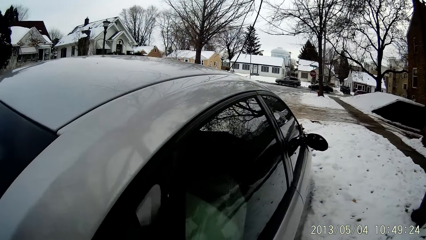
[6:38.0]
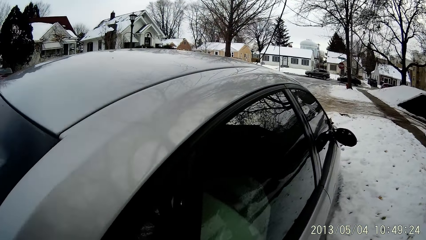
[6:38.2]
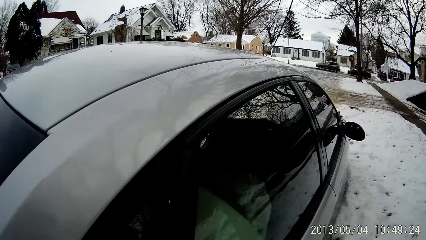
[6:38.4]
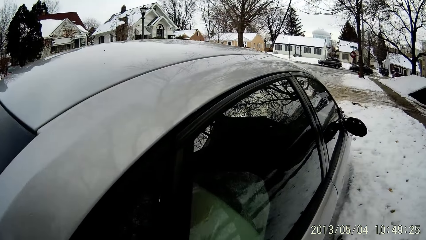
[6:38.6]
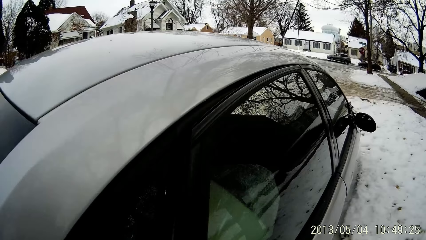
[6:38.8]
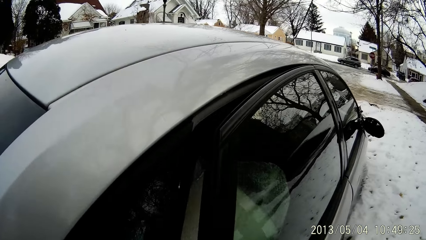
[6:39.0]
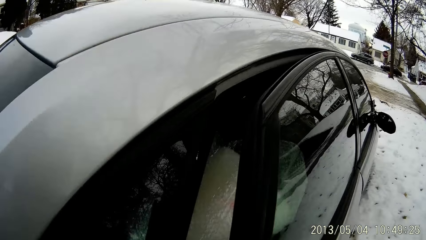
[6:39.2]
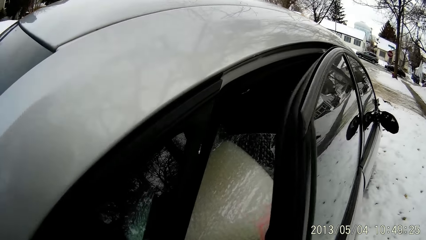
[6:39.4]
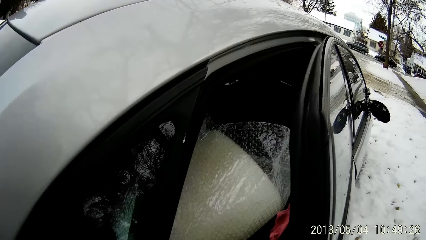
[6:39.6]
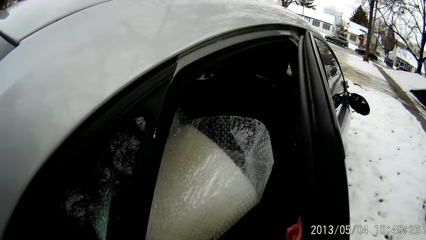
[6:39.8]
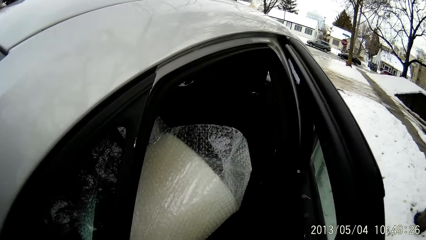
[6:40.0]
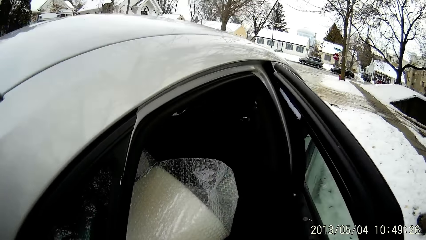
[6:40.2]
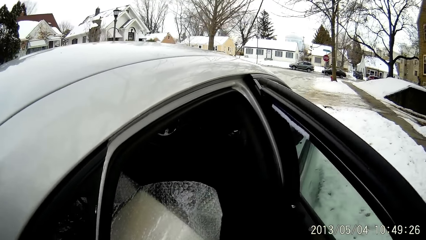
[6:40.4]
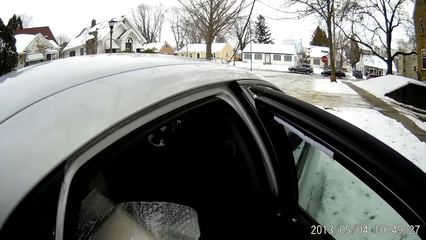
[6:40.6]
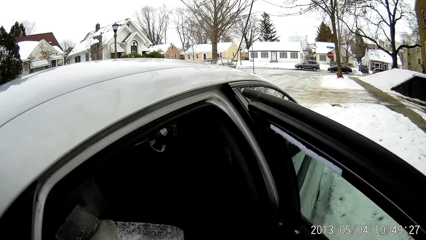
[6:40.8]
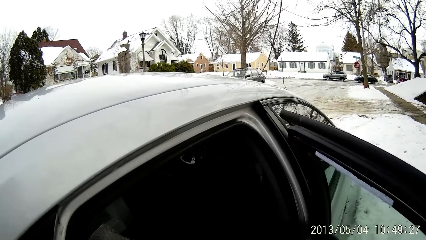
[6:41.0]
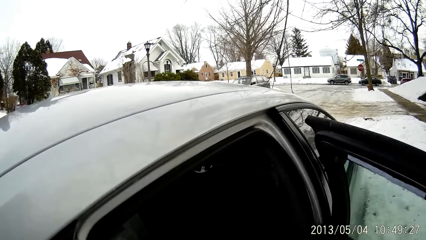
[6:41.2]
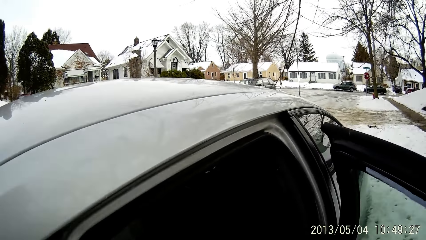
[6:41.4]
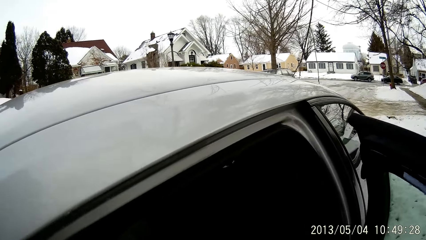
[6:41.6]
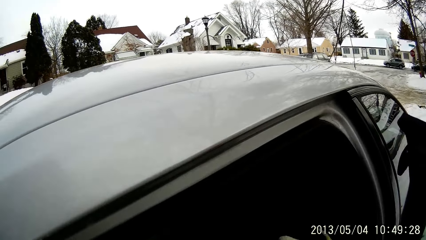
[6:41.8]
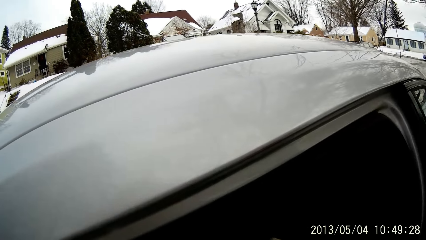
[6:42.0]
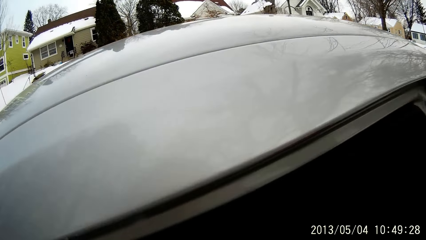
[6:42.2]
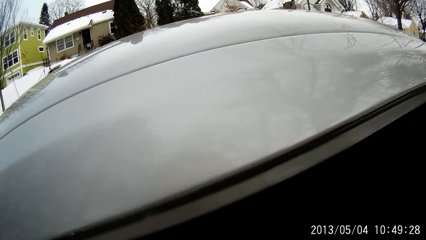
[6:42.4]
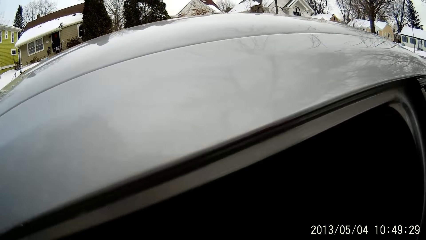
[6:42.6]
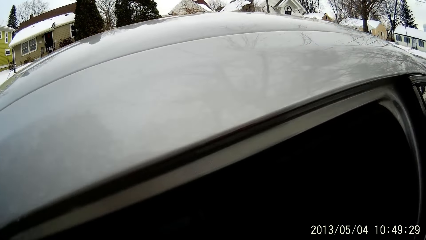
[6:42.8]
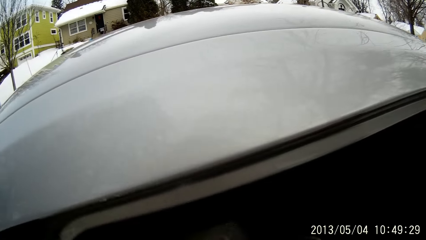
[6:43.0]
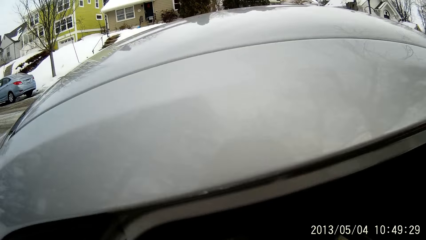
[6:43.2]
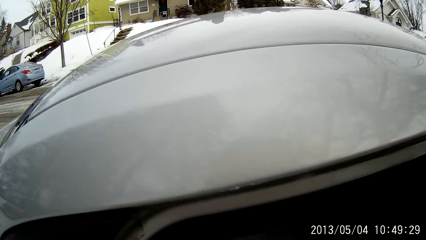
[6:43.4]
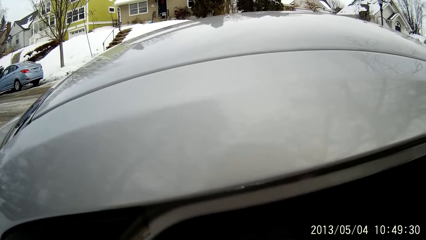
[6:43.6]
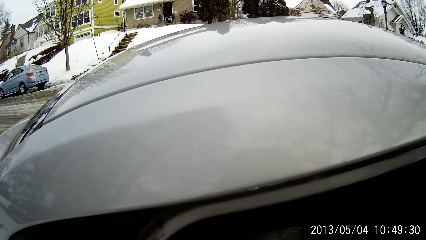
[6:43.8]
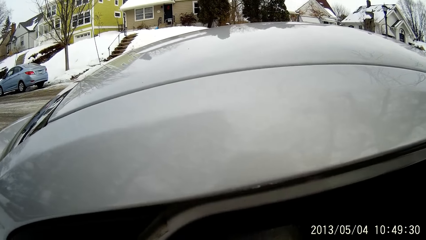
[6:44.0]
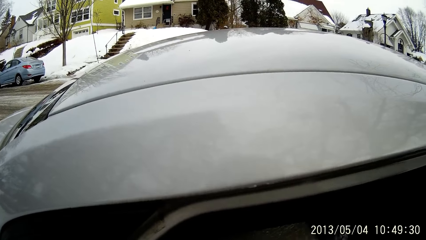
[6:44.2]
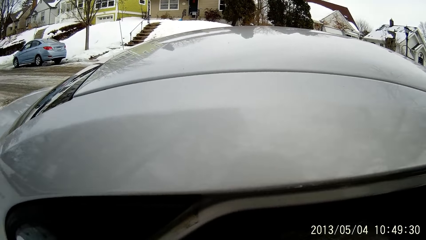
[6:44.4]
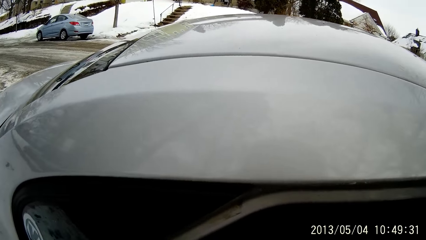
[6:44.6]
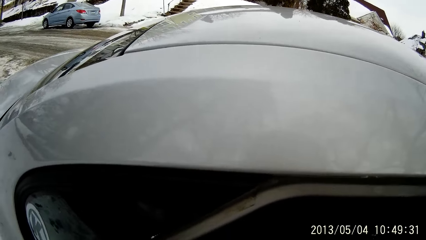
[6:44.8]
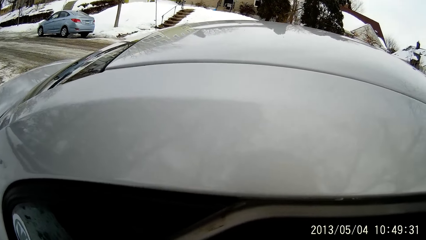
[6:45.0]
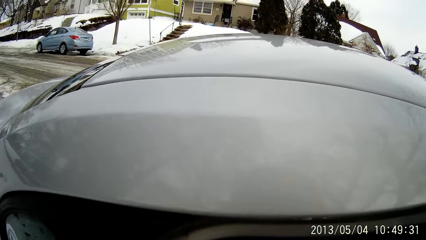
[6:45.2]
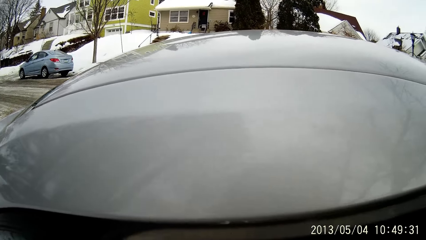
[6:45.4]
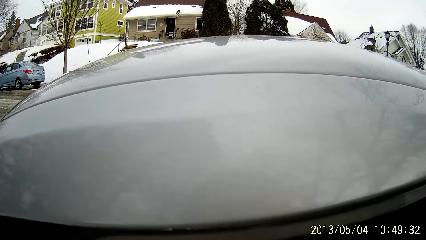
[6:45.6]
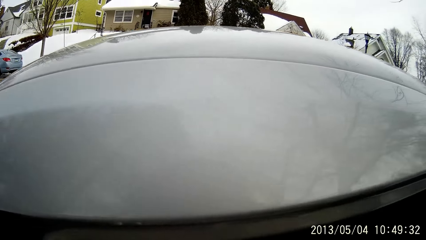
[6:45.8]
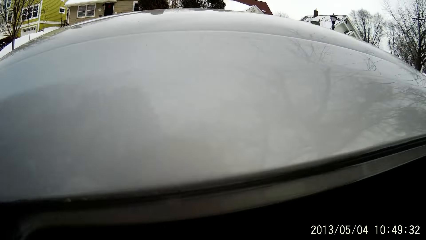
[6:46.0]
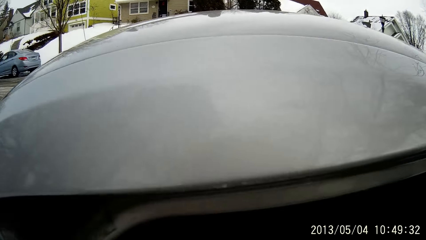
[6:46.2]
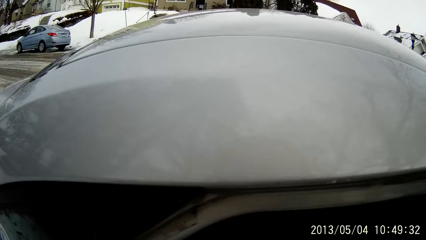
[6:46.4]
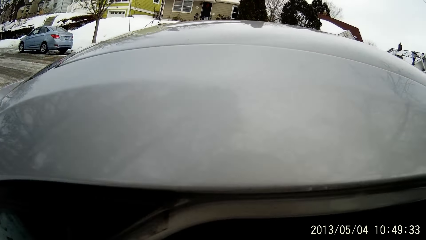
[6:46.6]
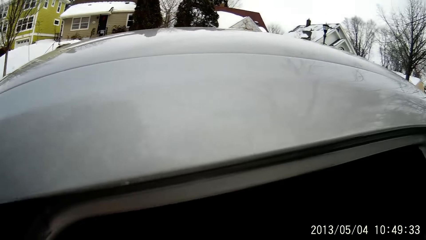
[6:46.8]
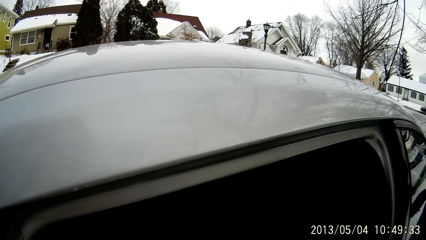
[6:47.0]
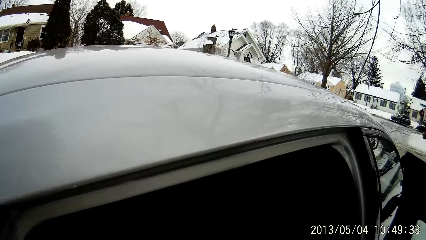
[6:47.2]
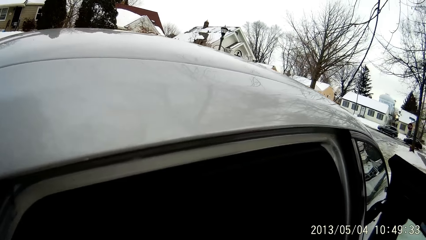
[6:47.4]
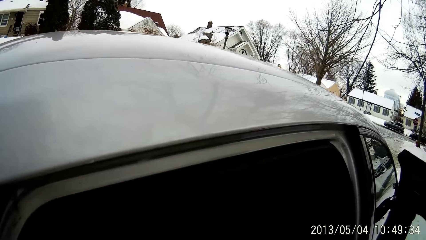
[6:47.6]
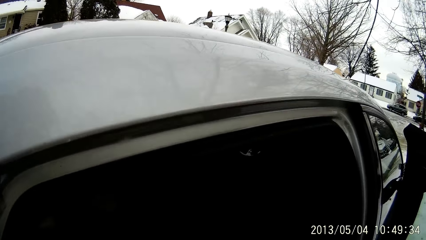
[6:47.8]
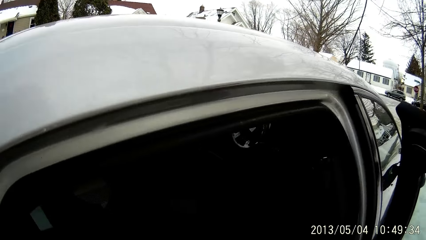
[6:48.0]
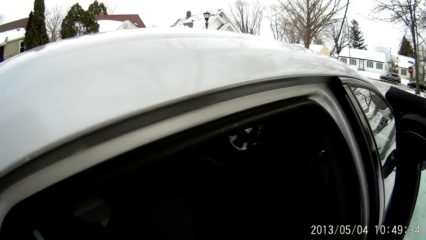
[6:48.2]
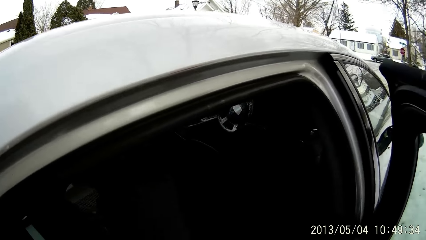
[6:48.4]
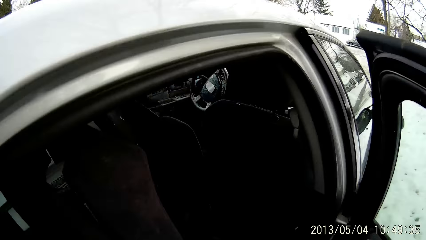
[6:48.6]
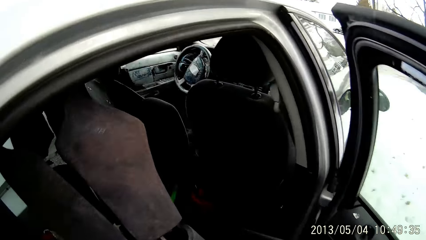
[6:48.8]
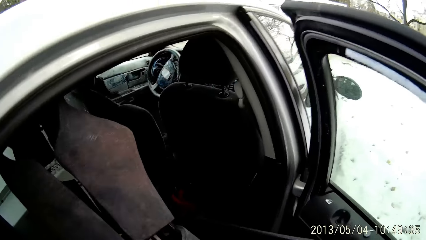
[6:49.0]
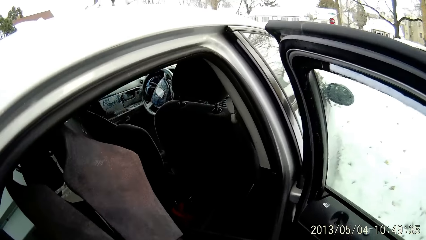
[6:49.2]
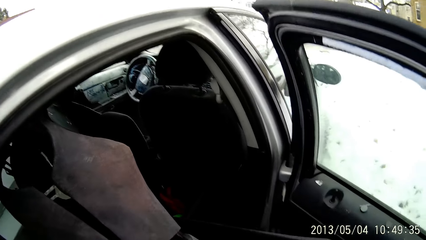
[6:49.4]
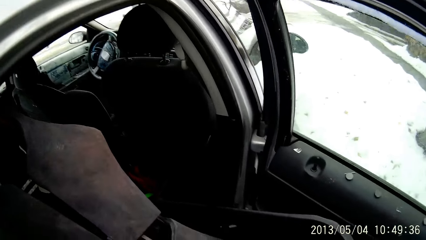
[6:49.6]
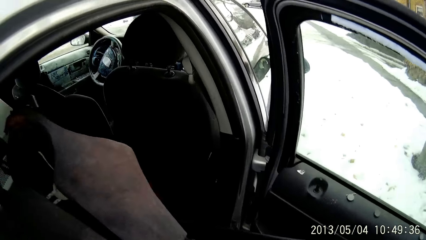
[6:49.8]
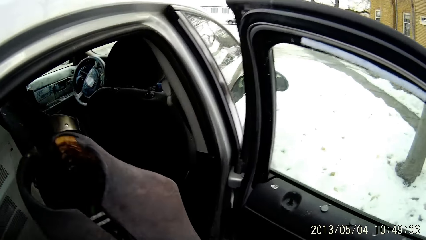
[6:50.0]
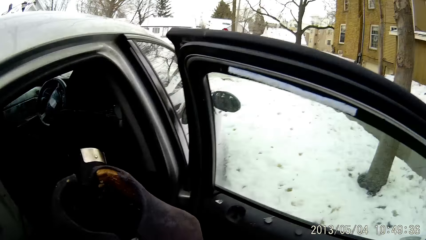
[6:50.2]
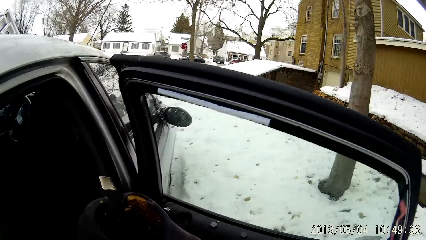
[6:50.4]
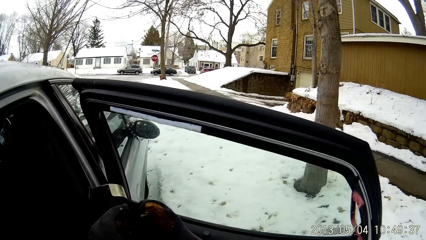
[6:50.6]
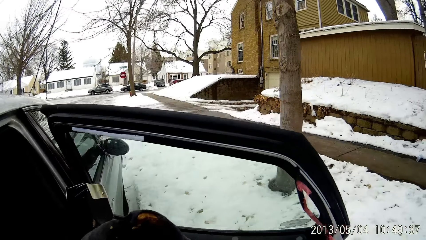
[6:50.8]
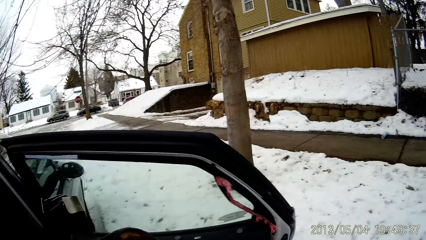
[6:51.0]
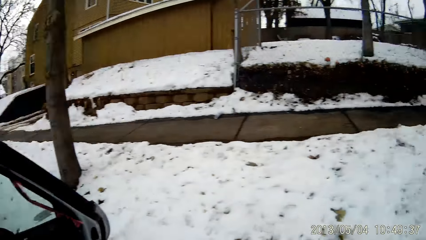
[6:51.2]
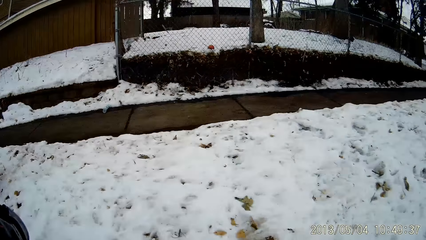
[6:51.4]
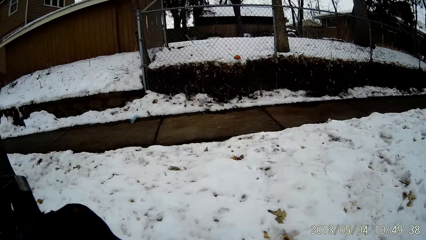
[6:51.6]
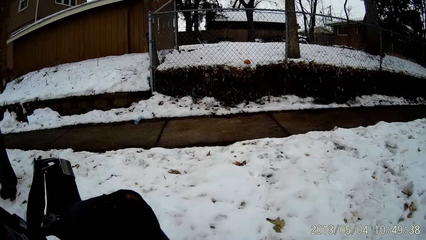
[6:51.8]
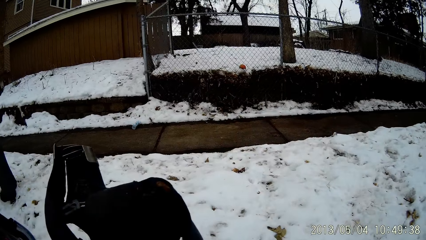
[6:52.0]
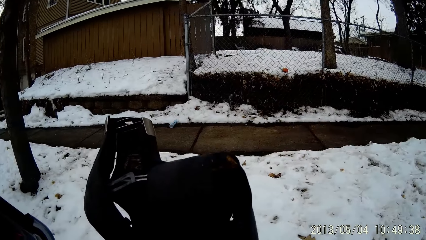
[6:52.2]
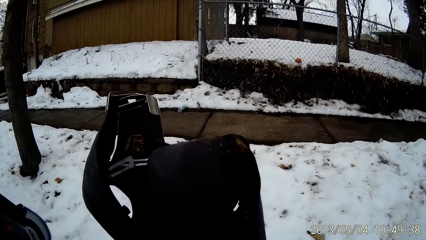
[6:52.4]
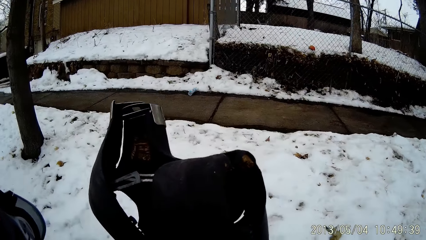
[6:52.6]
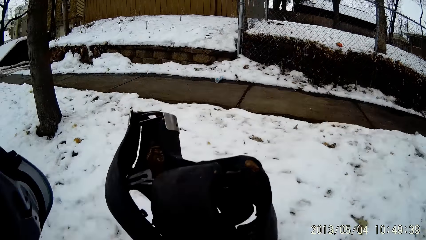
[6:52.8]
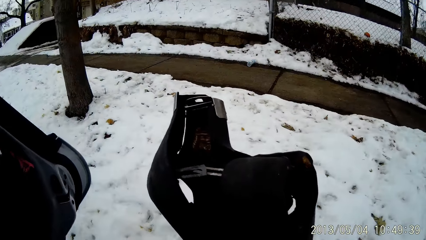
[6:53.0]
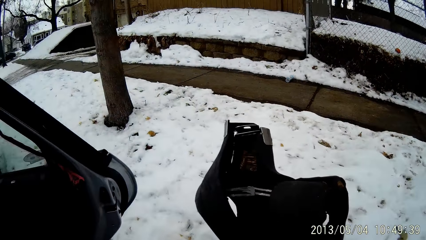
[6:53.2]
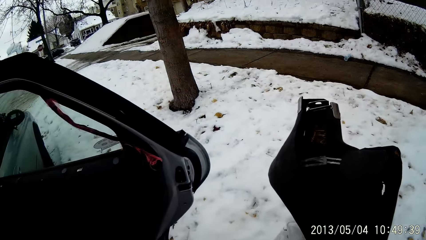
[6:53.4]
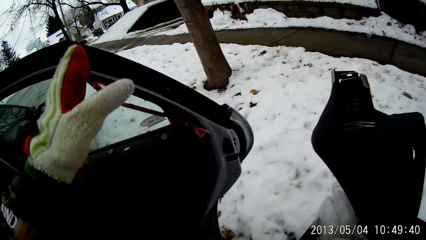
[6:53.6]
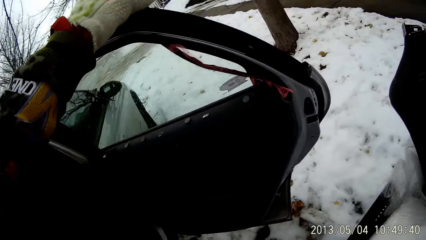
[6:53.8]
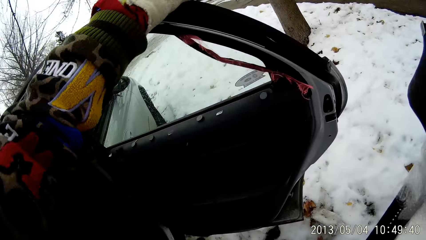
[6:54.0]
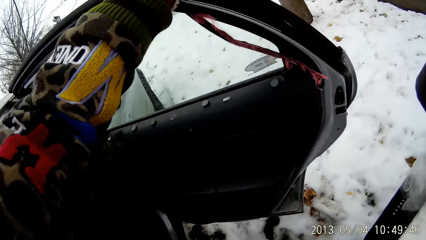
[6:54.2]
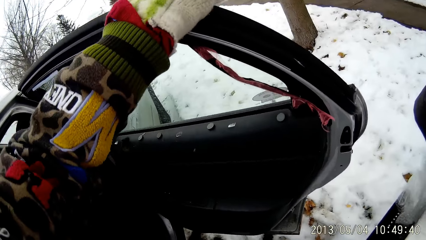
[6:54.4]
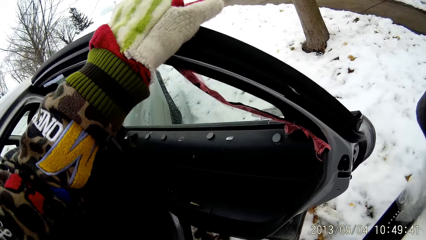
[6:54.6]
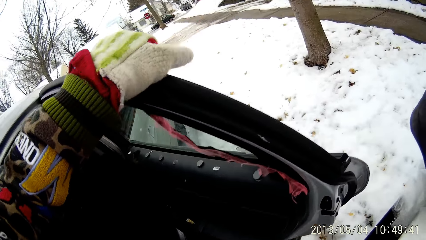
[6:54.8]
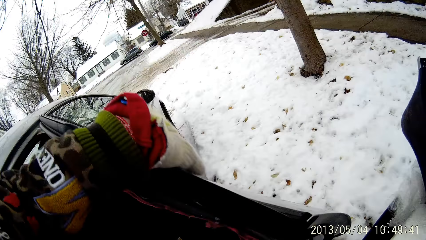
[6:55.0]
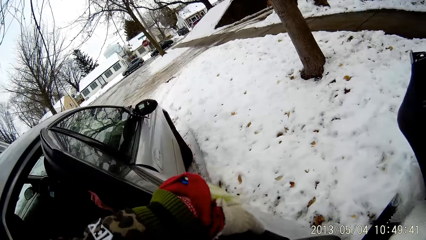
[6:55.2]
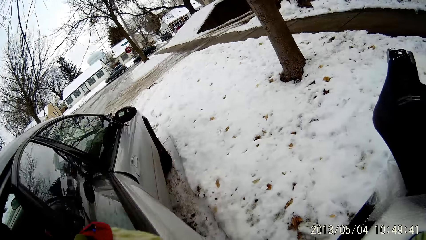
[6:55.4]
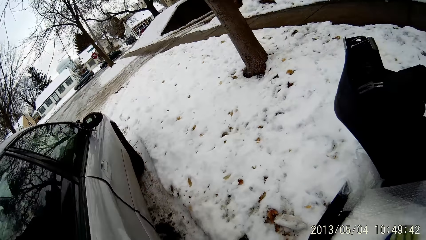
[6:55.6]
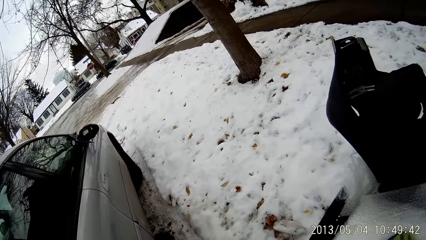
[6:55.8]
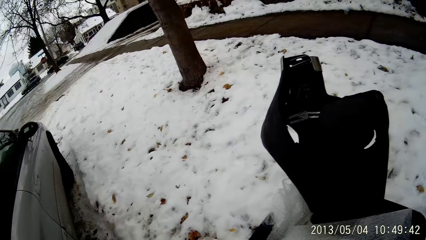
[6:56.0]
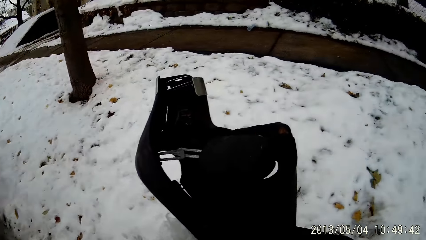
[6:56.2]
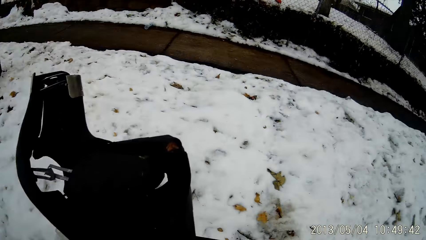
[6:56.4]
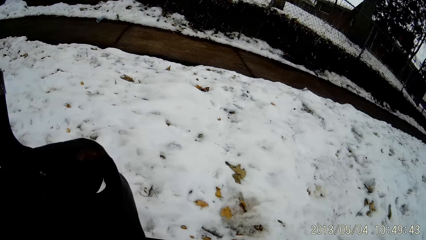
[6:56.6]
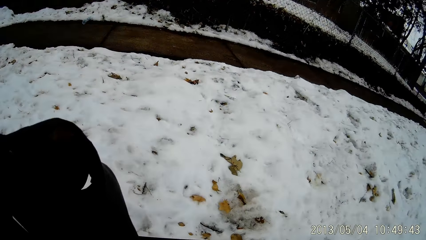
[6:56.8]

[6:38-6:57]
The camera wearer opens a car door with his right hand. He takes a bottle or chair from the car with both hands. He closes the car door with his left hand.
